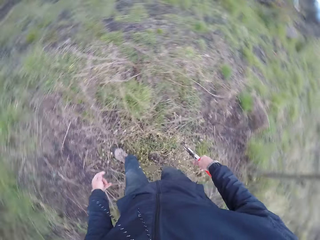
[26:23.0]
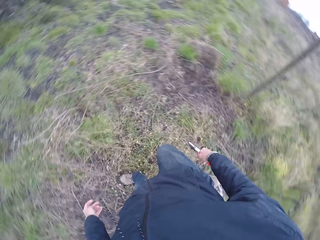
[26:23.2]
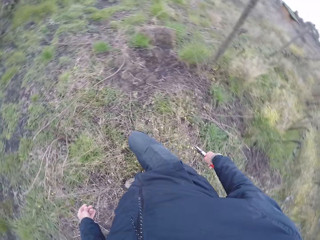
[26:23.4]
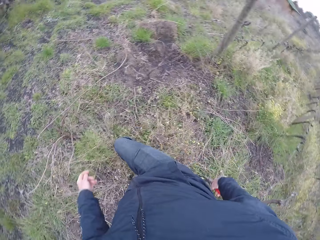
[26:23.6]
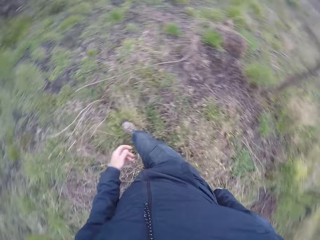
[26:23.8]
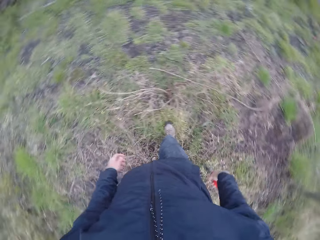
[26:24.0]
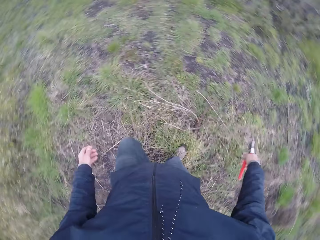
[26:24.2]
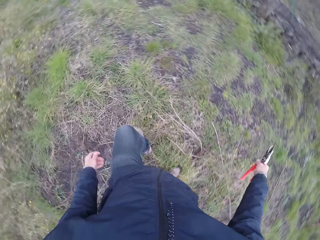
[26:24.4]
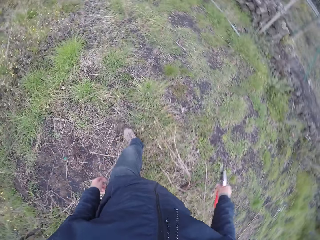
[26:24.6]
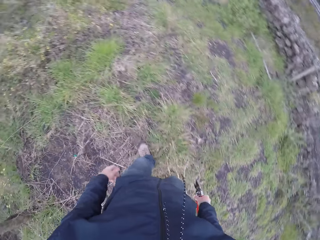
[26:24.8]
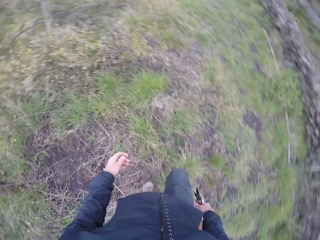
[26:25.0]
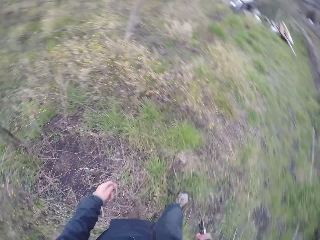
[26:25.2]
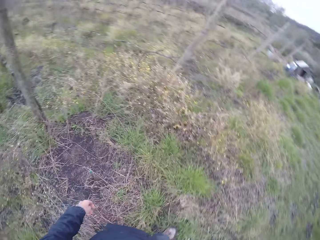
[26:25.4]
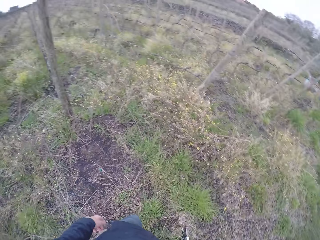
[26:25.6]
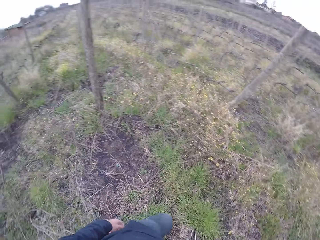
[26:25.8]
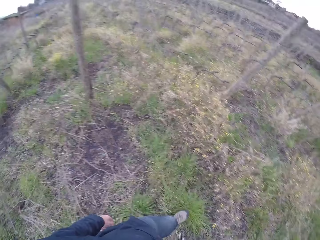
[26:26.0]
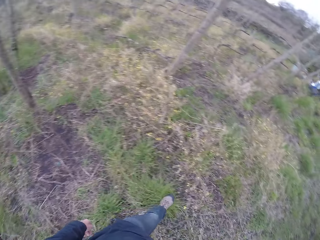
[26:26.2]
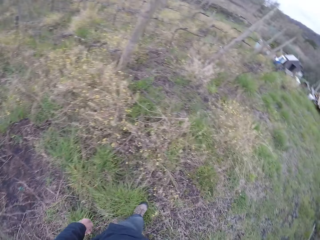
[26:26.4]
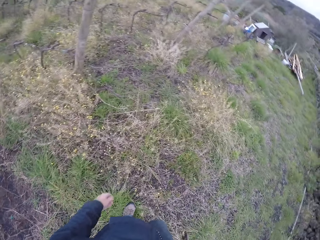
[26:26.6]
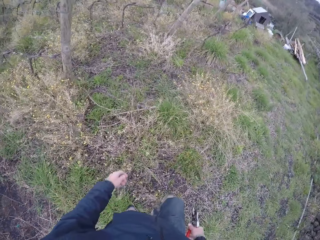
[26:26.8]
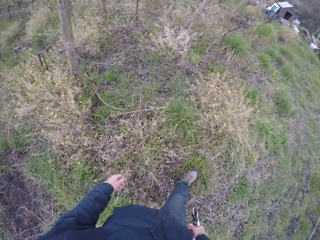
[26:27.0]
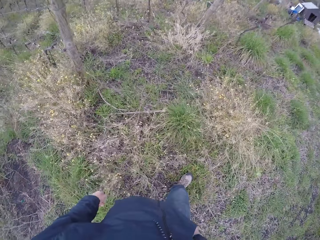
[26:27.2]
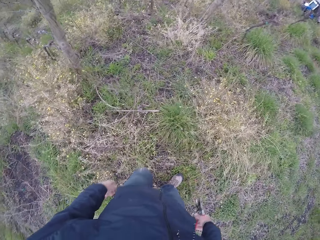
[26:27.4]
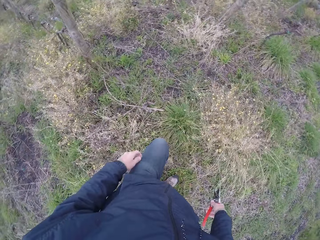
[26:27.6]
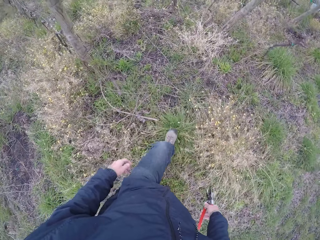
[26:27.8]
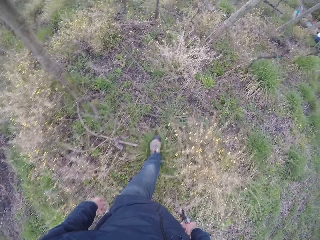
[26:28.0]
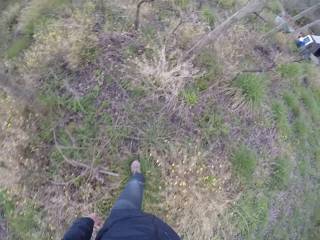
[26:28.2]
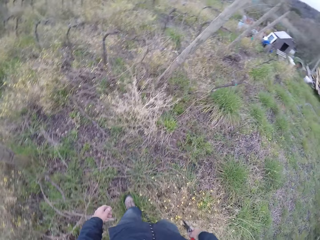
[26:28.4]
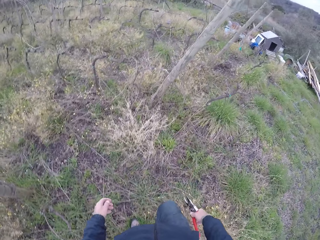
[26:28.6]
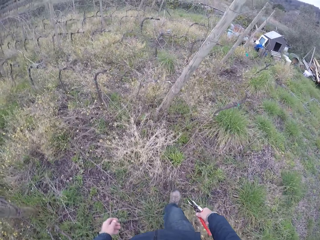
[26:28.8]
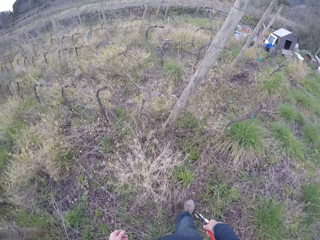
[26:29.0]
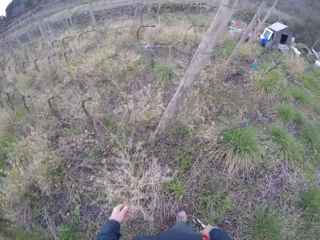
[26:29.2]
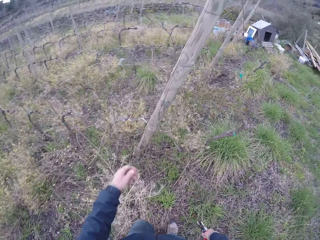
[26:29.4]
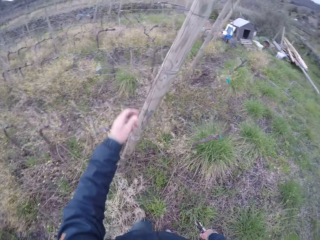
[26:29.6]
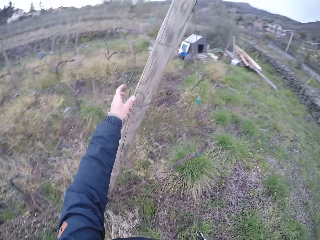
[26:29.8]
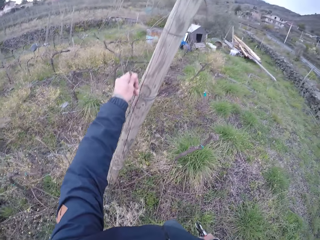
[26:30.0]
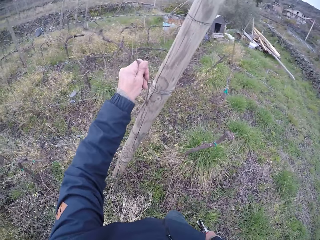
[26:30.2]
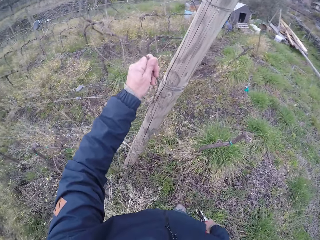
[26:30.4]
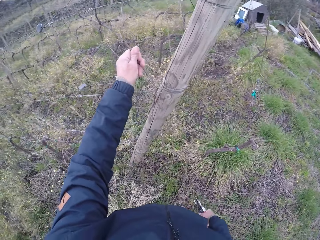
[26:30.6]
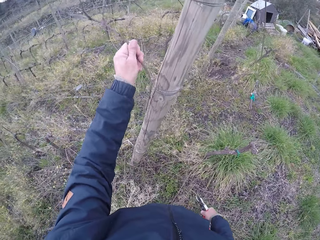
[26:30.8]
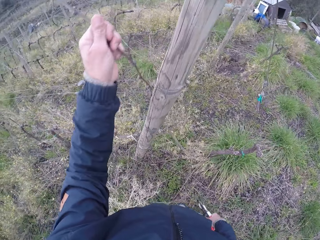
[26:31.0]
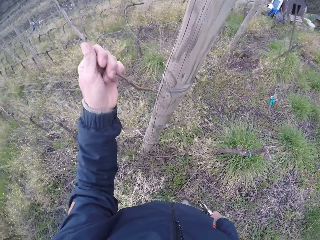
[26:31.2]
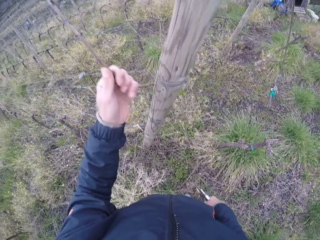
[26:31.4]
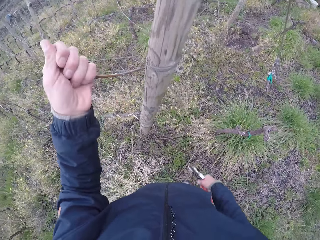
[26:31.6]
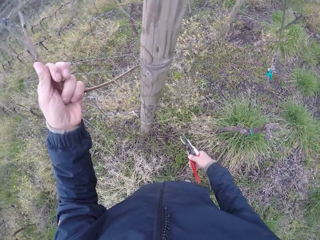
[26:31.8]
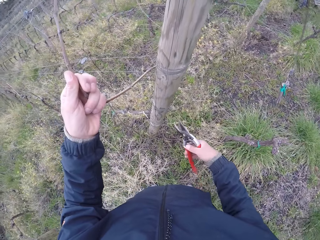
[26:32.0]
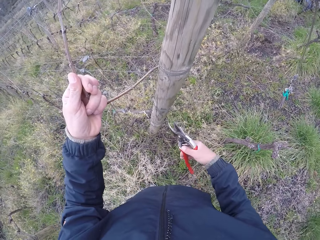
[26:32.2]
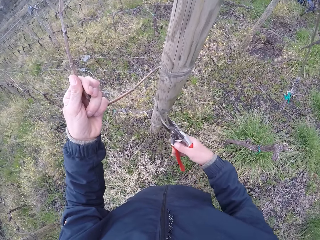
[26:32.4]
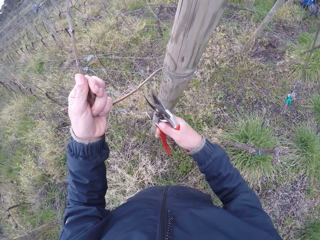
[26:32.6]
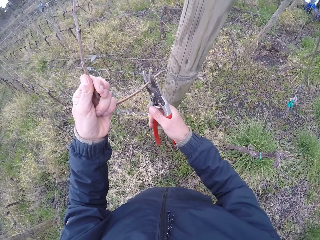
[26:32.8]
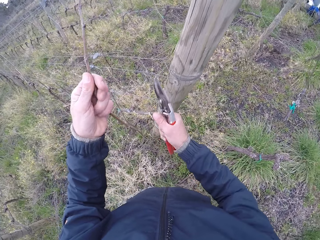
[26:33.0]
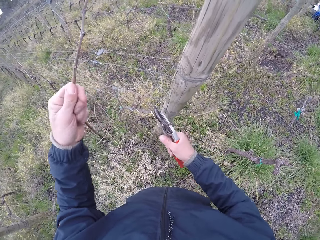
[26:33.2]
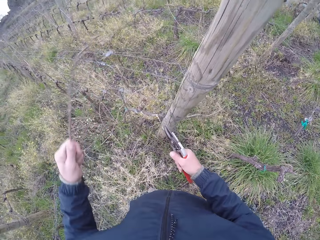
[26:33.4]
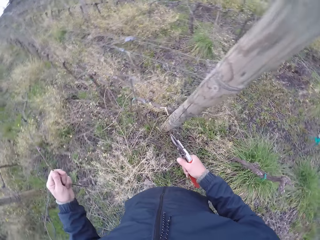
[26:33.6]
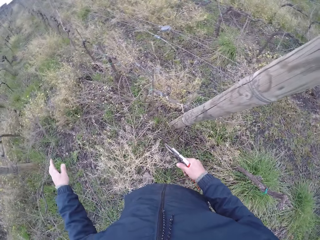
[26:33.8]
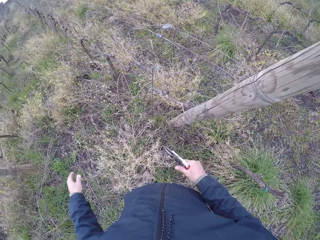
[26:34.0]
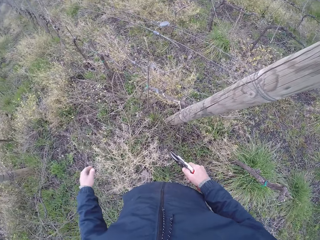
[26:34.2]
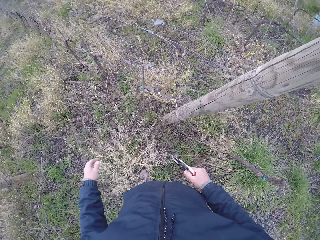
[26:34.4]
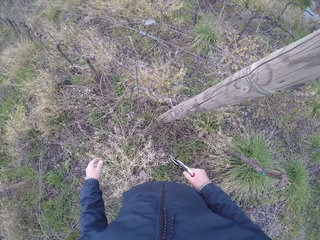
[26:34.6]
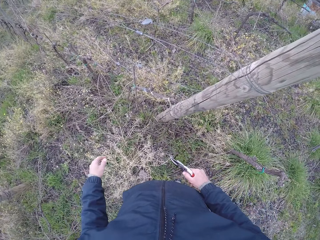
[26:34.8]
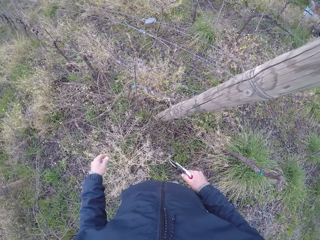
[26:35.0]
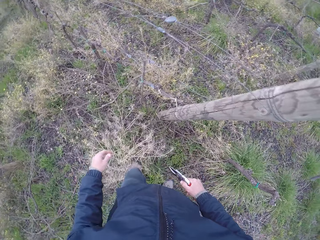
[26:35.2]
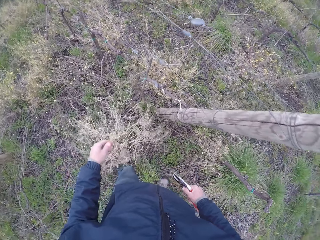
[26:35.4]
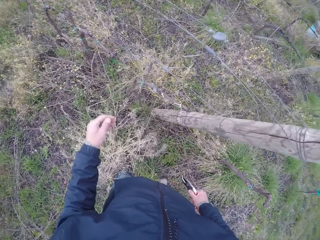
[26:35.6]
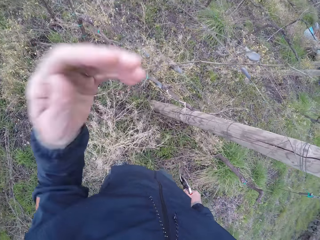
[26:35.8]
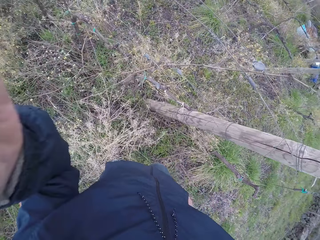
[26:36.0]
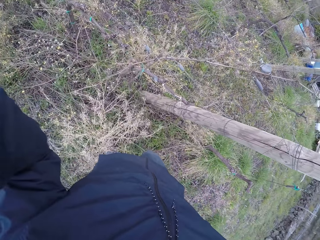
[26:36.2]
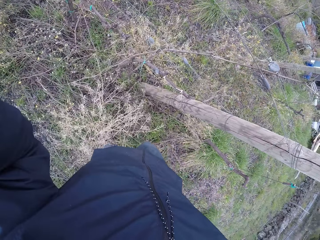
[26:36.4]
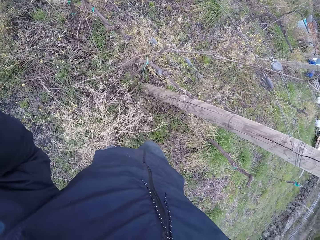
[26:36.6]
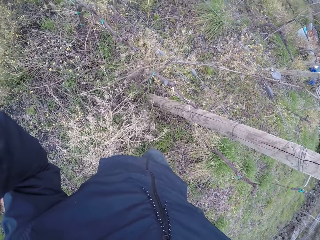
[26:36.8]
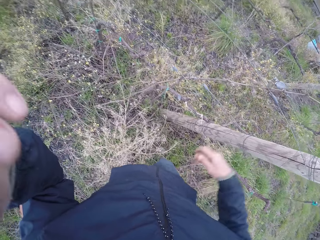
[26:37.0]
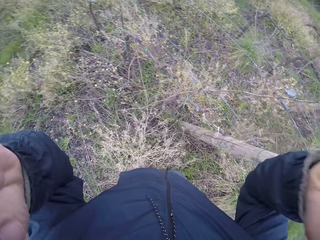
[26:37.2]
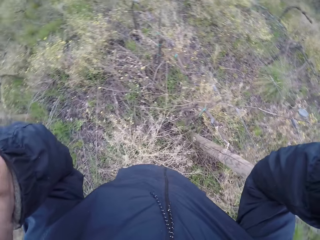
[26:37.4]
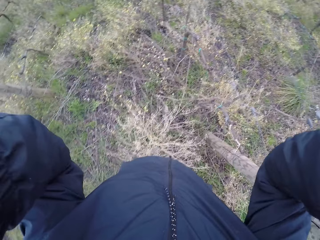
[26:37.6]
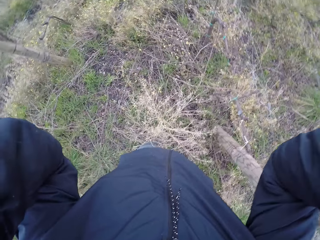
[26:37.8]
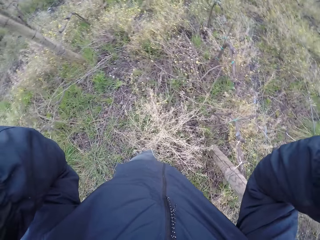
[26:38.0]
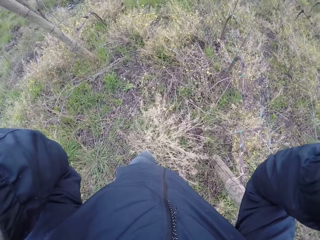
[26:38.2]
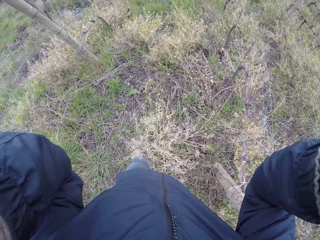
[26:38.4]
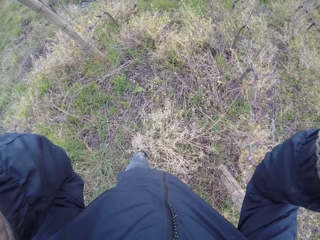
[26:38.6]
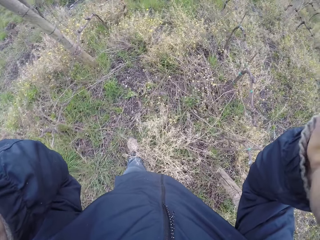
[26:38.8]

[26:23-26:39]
The camera wearer walks around the garden. He pulls a branch from a pole with his left hand. He cuts the branch with the wire cutter in his right hand. He drops the branch on the ground with his left hand. He raises the left hand. He adjusts a camera on his head with his left hand. He raises the right hand. He adjusts the camera on his head with his right hand.
